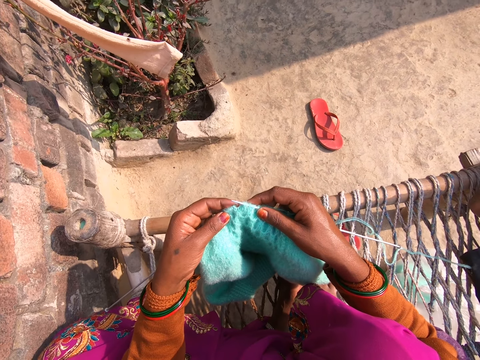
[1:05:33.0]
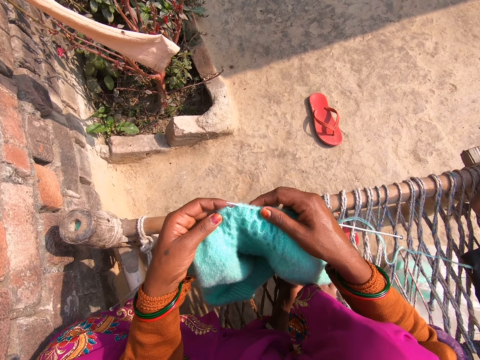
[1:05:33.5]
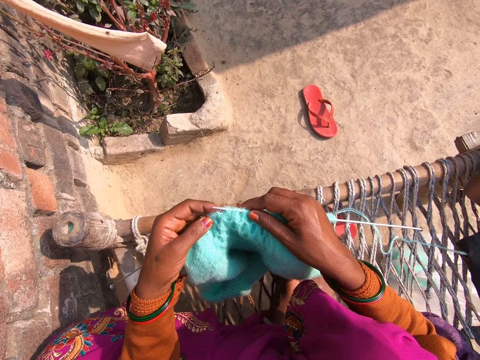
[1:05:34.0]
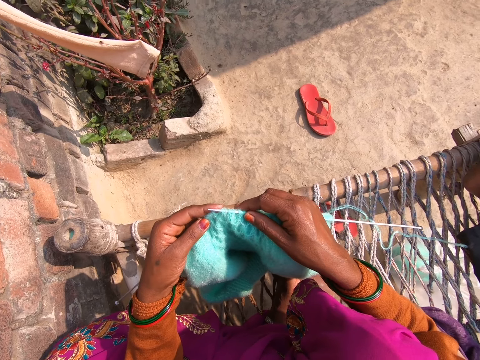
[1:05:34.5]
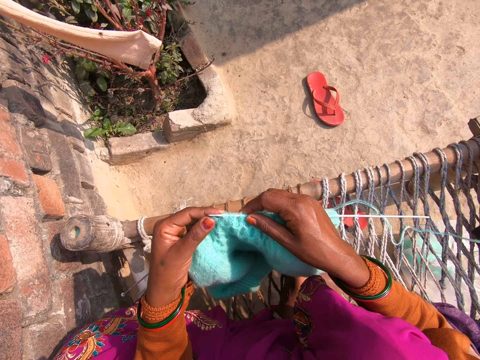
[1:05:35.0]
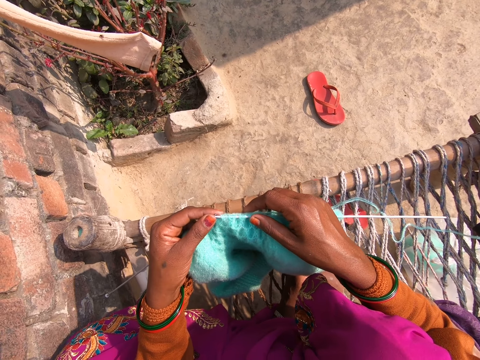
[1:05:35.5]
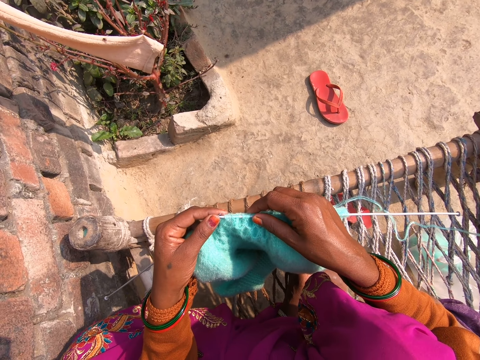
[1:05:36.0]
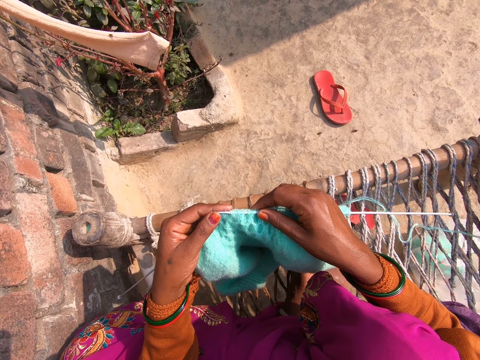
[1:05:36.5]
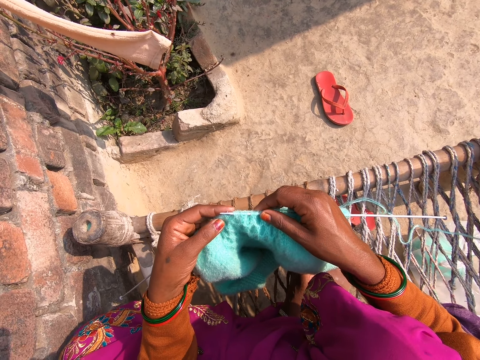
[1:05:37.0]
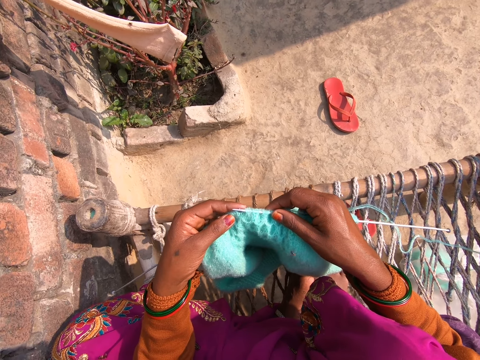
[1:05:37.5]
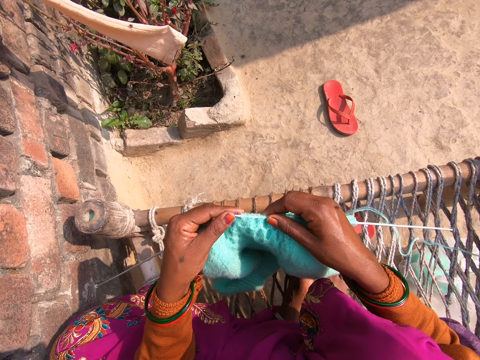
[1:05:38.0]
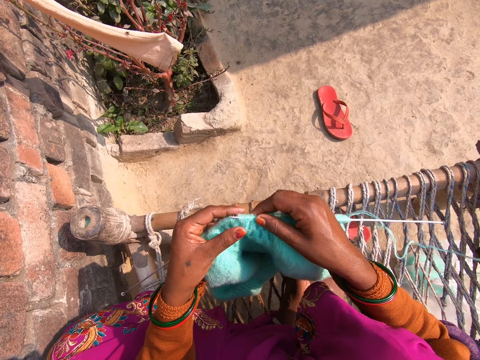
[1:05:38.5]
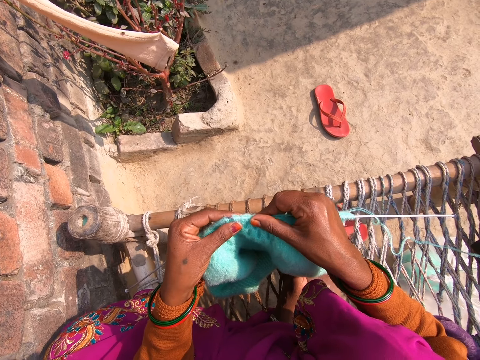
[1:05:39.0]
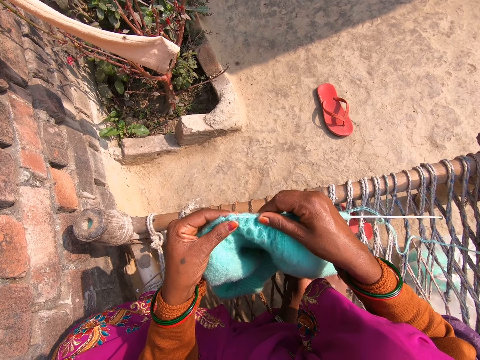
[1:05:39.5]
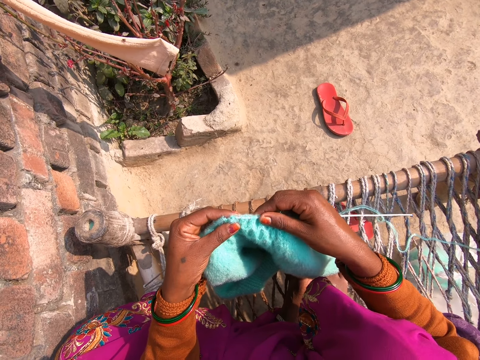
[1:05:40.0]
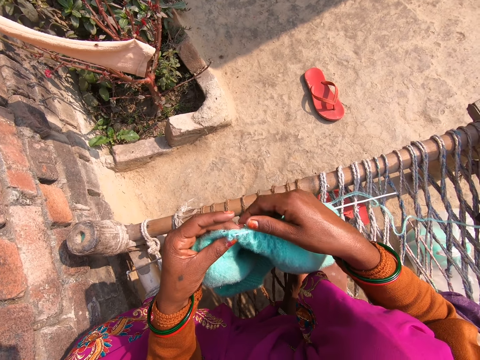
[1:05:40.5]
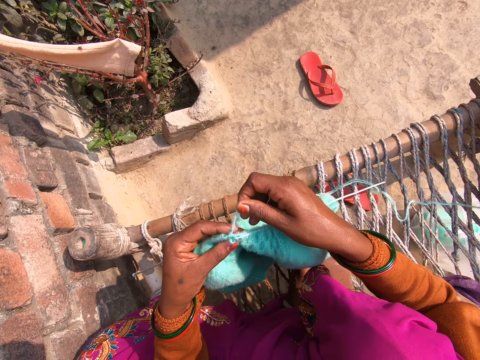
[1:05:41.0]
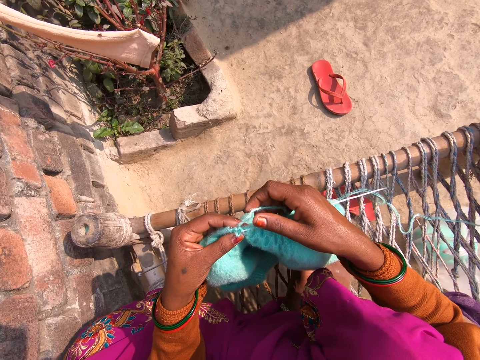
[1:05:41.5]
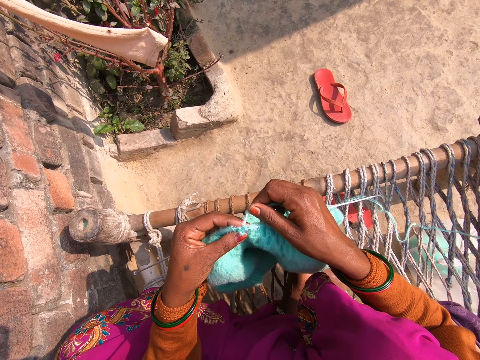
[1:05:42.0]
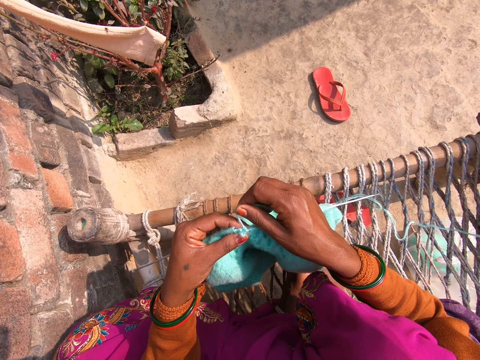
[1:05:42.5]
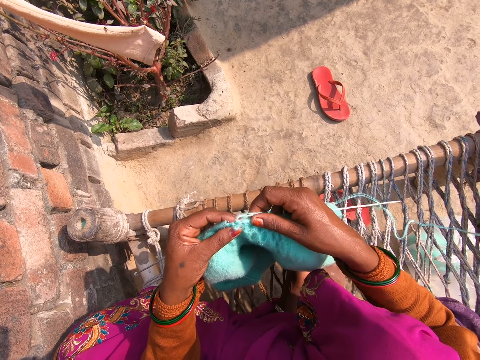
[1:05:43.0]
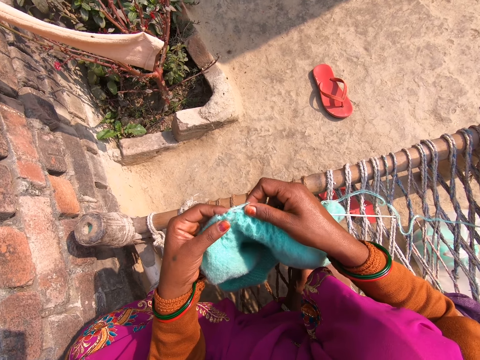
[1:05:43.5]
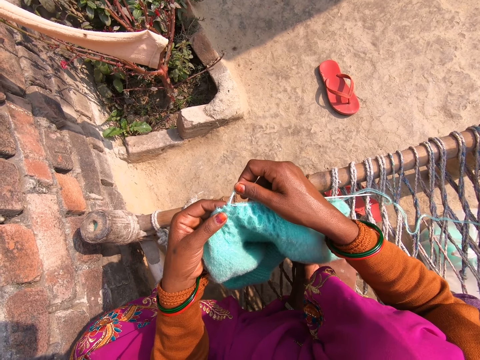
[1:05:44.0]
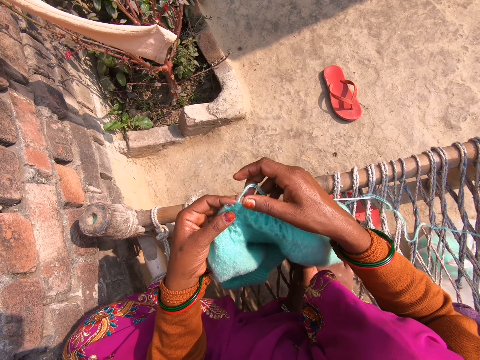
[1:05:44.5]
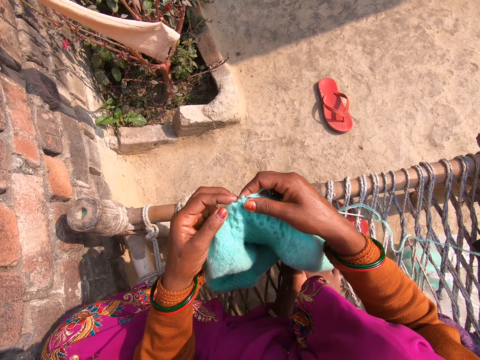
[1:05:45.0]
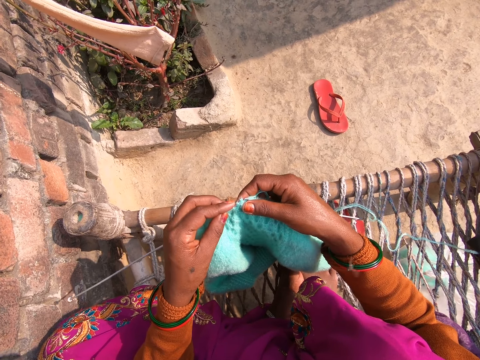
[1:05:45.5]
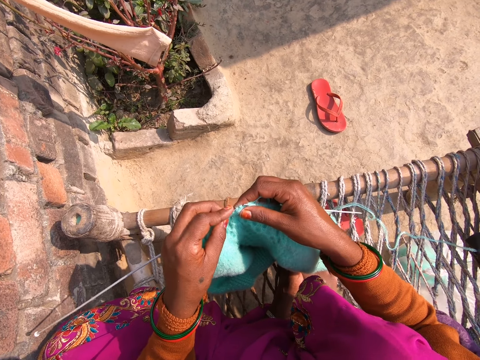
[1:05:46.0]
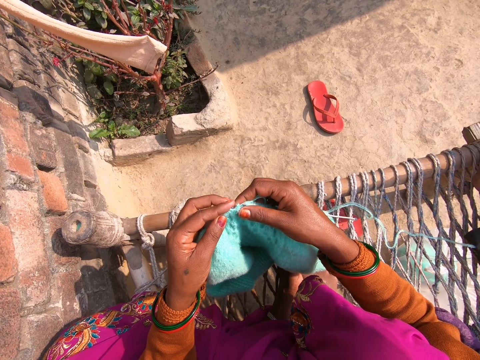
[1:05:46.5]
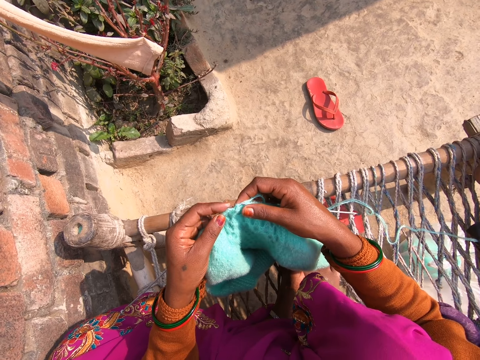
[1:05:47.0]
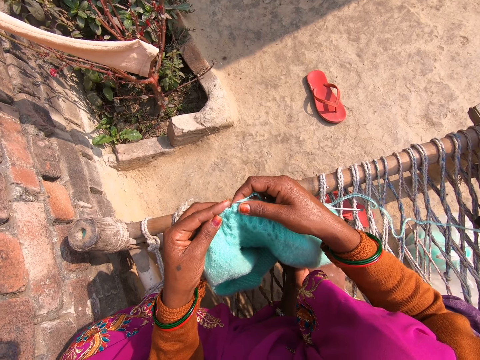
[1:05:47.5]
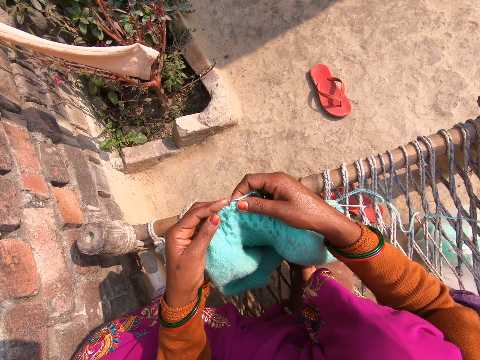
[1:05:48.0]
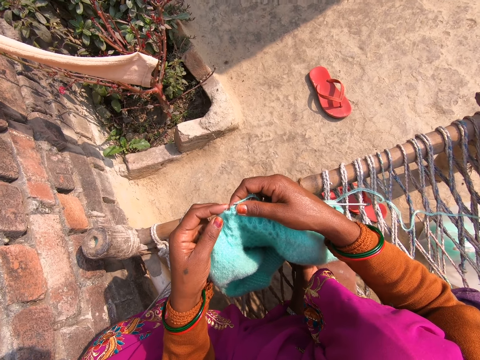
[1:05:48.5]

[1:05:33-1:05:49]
The camera wearer touches the needle. They push the sweater, pull the knitting yarn, and knit the sweater.

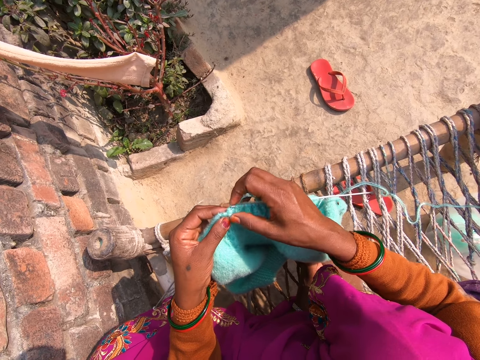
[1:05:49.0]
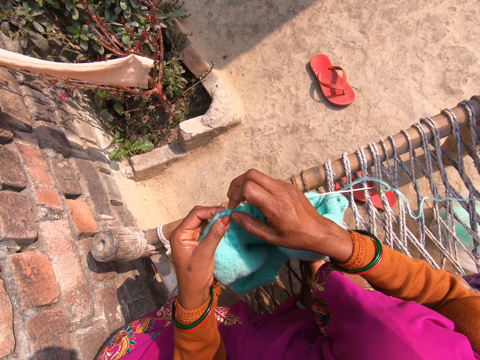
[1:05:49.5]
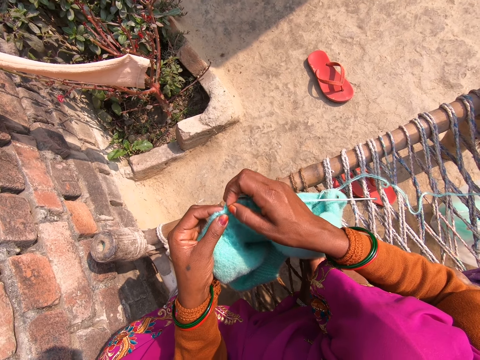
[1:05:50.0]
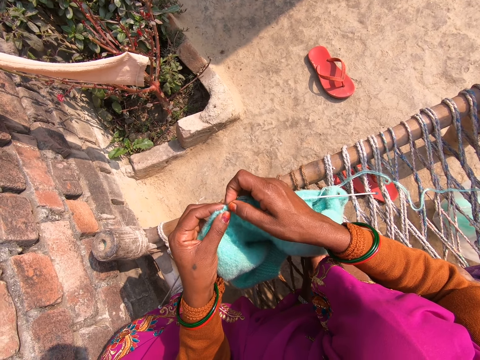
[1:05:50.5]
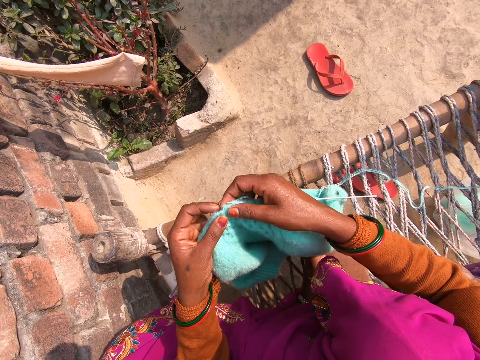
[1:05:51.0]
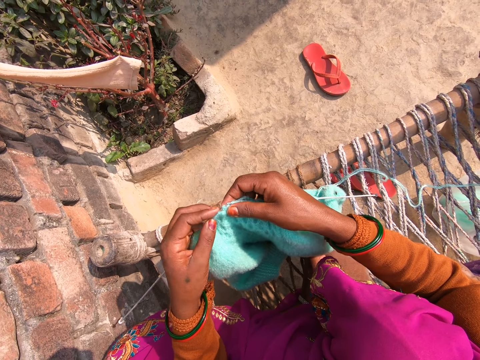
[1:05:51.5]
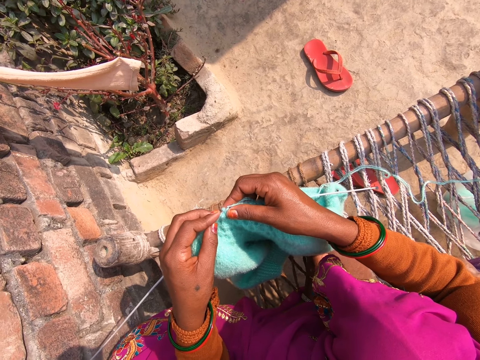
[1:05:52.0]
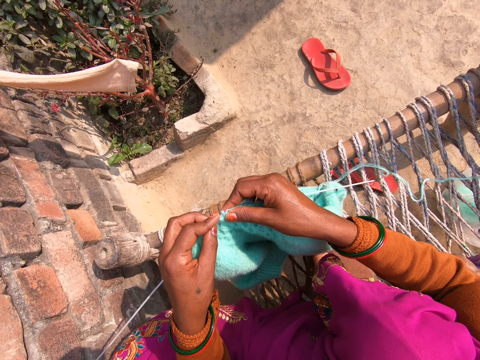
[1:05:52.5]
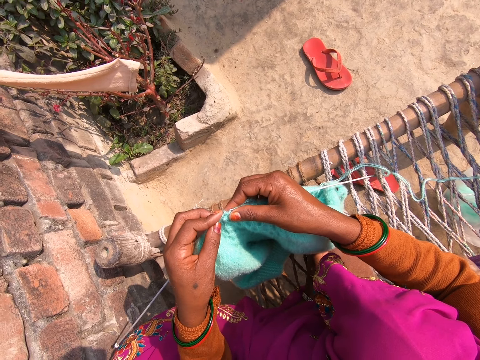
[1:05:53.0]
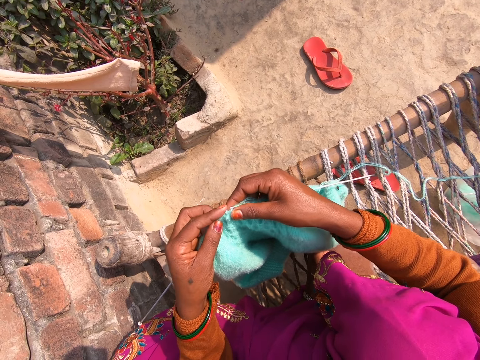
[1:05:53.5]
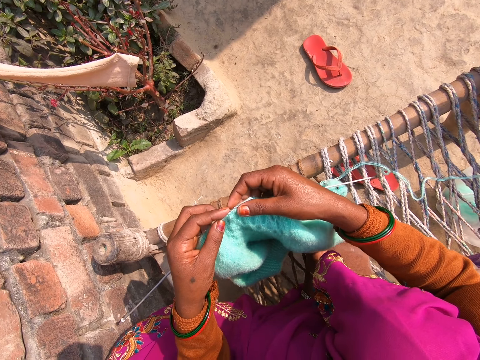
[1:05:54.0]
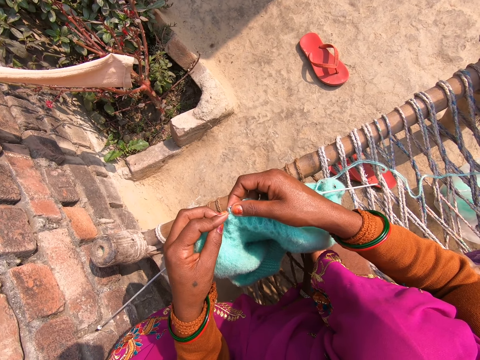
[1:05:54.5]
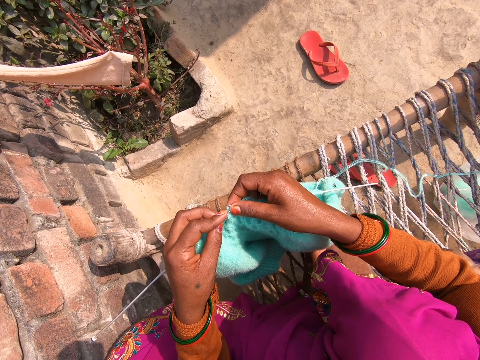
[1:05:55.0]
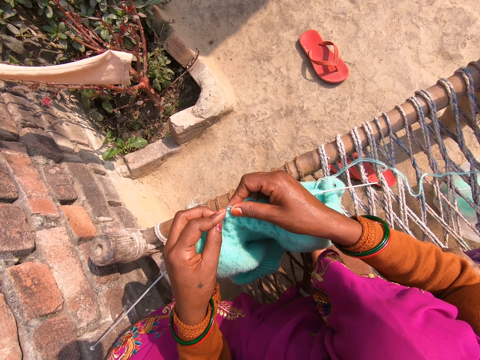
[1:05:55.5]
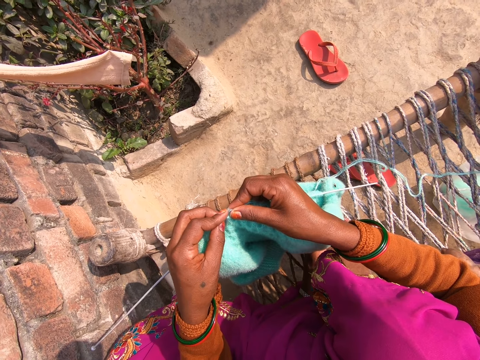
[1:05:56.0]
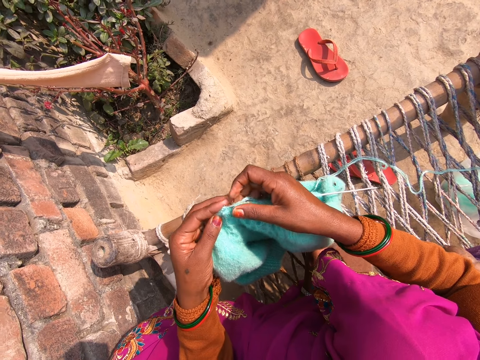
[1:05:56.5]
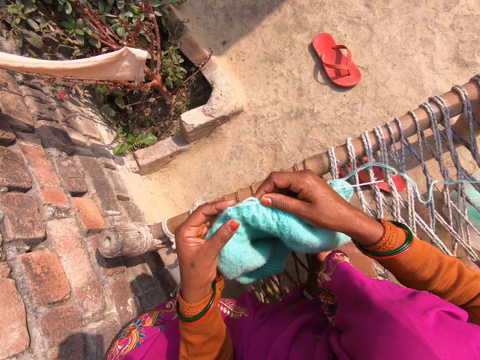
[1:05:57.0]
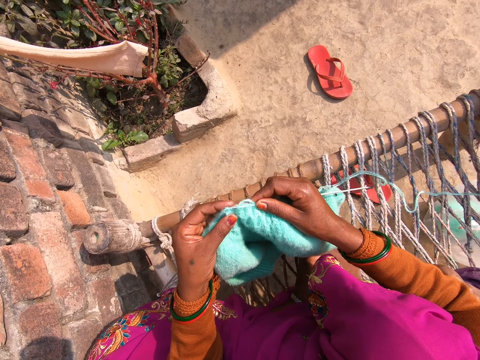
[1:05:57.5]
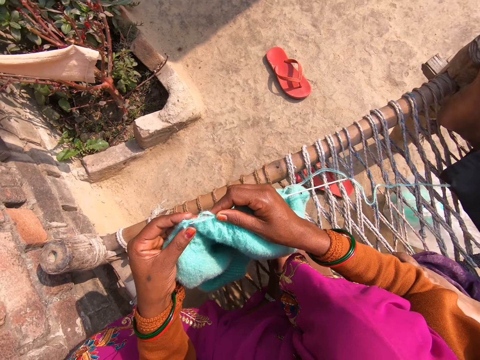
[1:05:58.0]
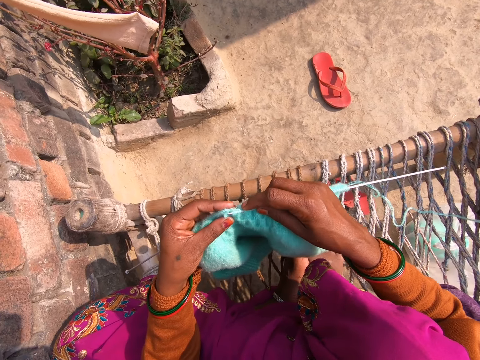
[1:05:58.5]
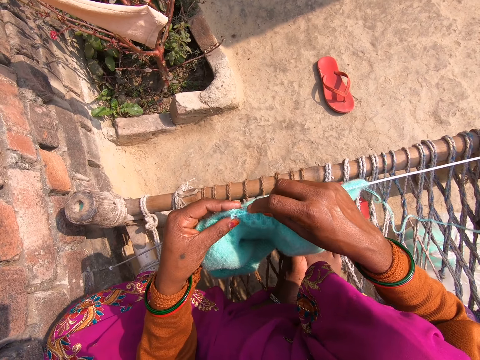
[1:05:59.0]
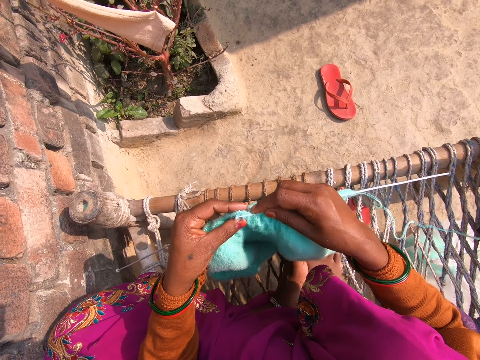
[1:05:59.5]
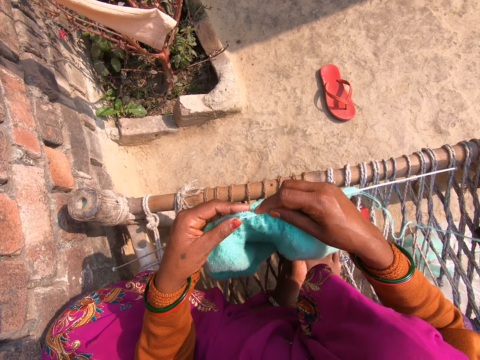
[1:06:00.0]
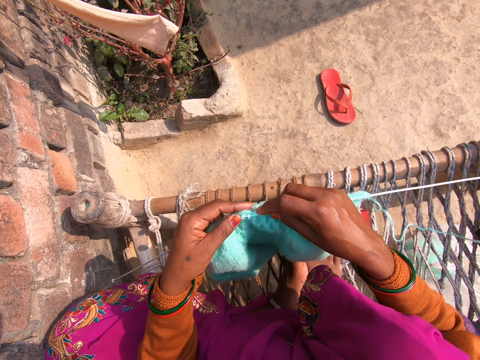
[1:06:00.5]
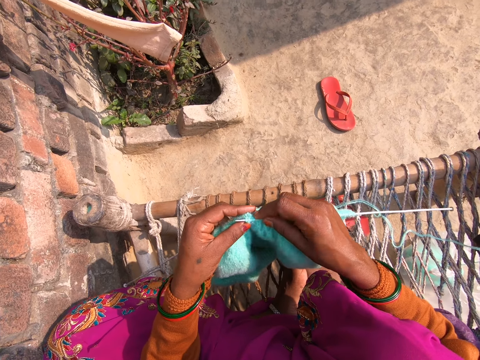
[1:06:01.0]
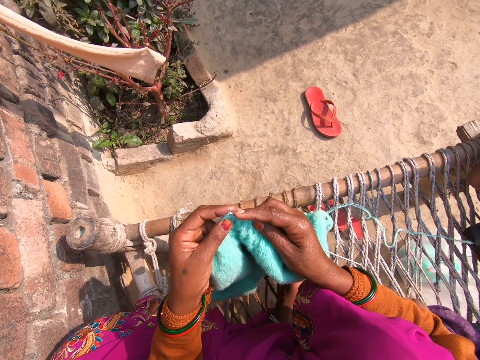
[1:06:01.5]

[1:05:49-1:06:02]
The camera wearer pulls the knitting yarn. They knit the sweater. They knit the sweater again.
